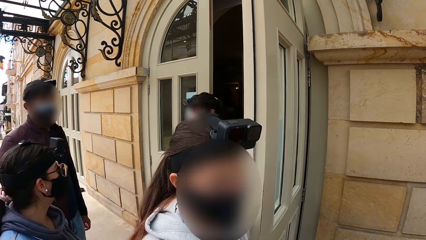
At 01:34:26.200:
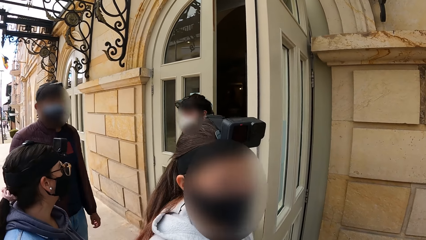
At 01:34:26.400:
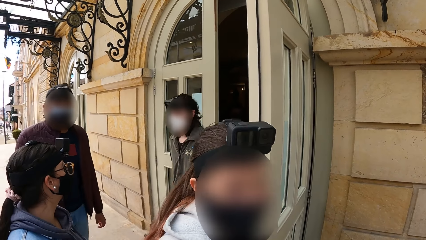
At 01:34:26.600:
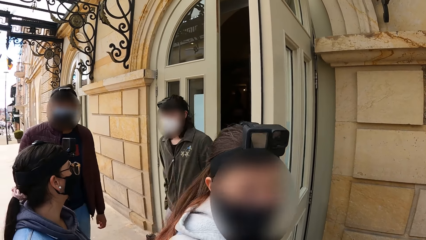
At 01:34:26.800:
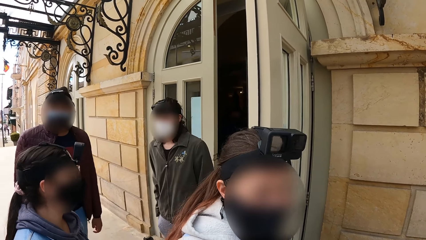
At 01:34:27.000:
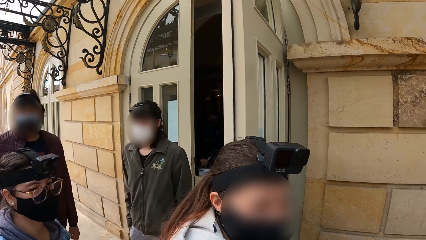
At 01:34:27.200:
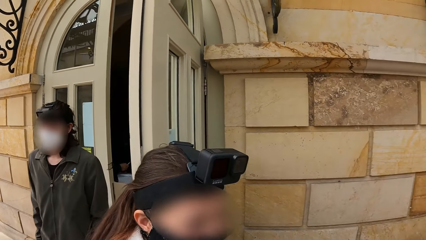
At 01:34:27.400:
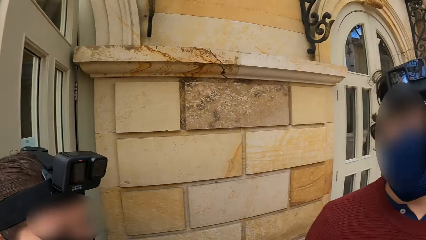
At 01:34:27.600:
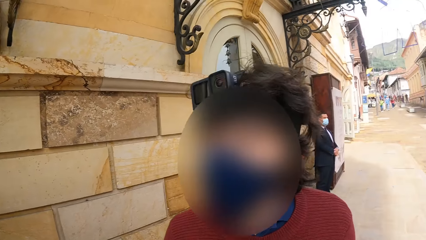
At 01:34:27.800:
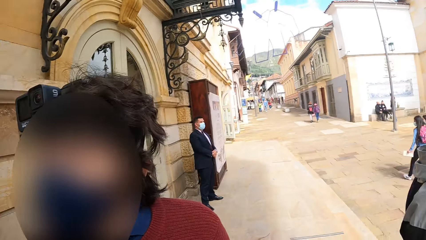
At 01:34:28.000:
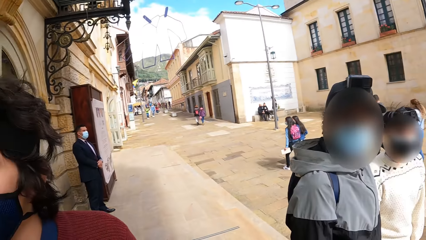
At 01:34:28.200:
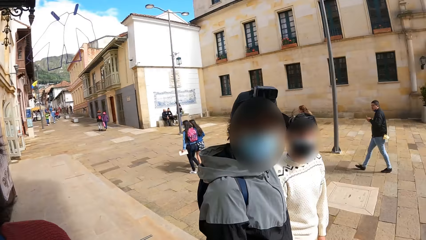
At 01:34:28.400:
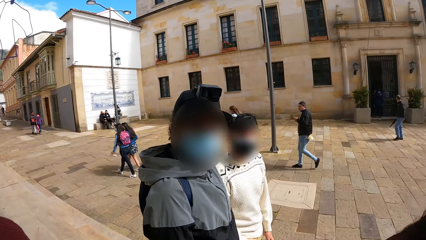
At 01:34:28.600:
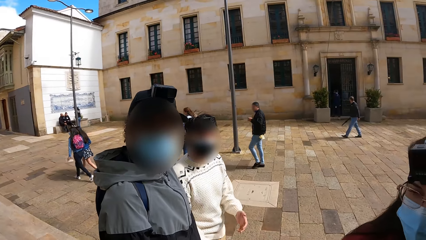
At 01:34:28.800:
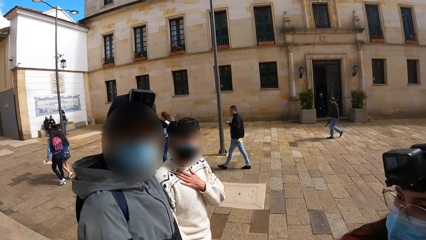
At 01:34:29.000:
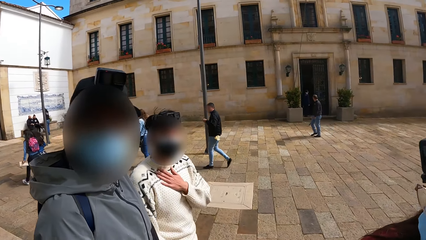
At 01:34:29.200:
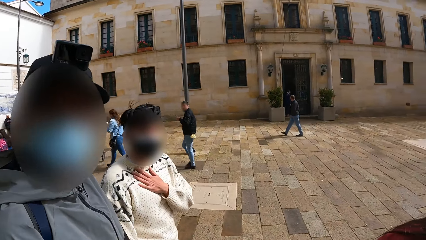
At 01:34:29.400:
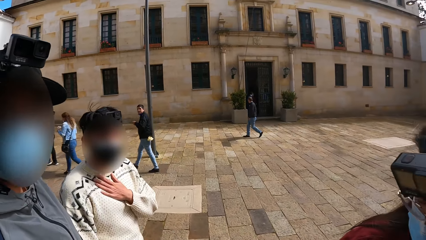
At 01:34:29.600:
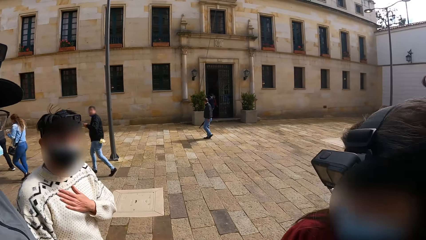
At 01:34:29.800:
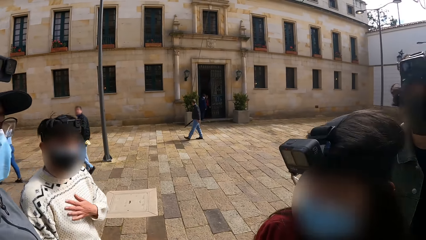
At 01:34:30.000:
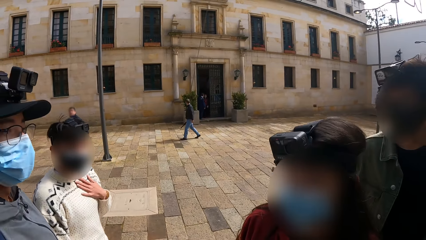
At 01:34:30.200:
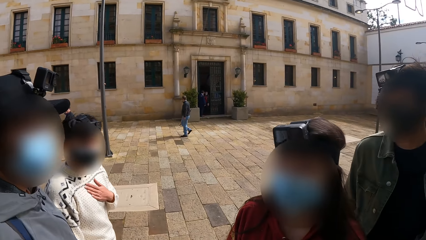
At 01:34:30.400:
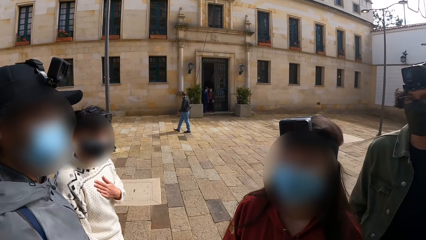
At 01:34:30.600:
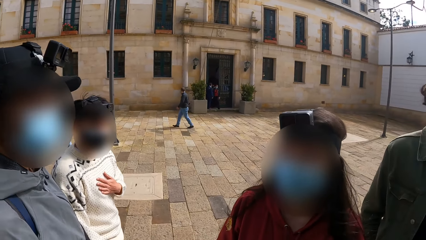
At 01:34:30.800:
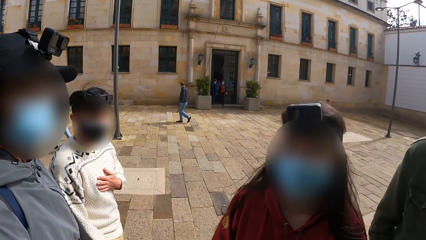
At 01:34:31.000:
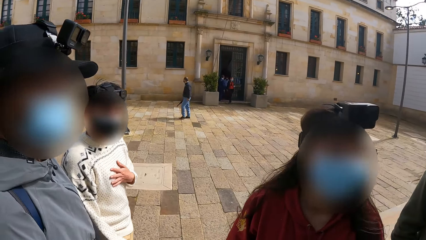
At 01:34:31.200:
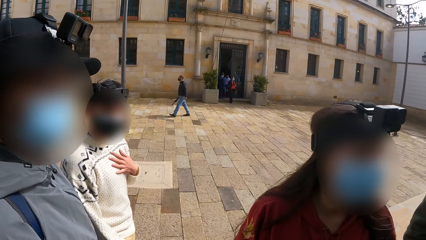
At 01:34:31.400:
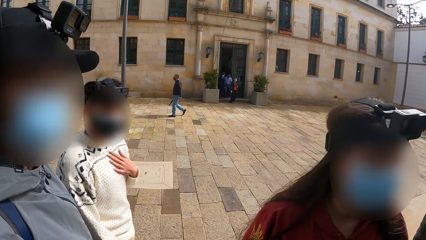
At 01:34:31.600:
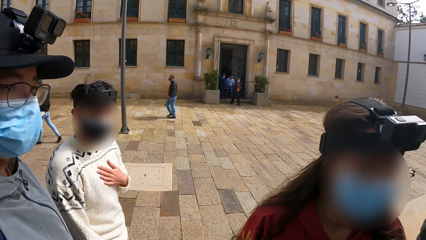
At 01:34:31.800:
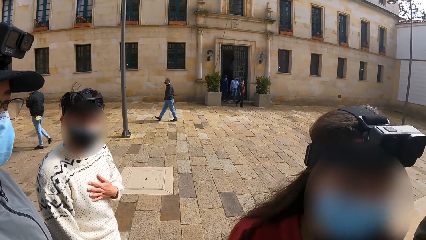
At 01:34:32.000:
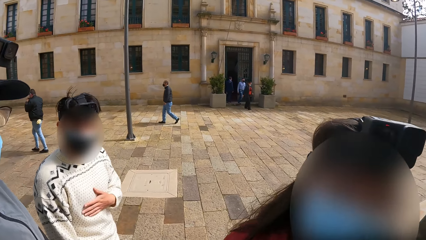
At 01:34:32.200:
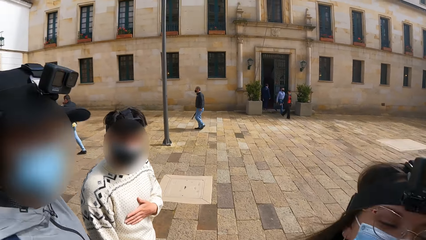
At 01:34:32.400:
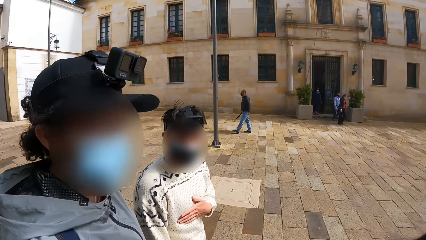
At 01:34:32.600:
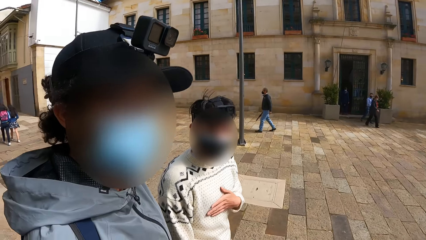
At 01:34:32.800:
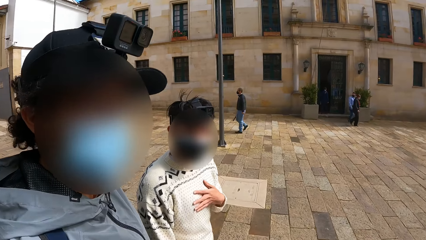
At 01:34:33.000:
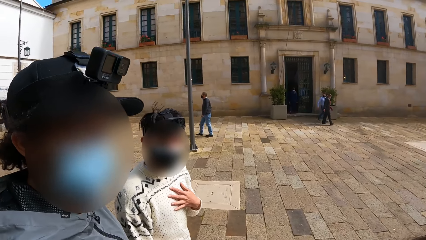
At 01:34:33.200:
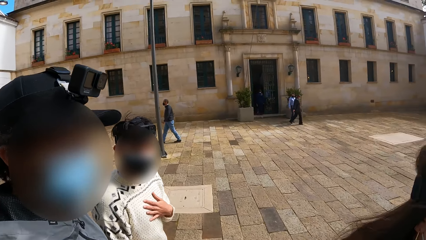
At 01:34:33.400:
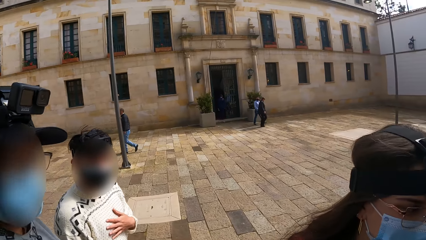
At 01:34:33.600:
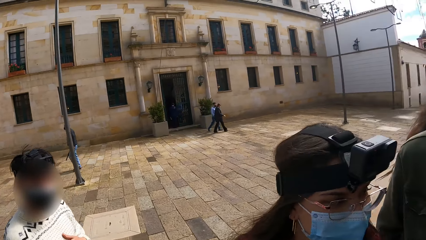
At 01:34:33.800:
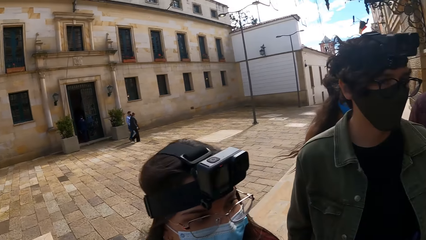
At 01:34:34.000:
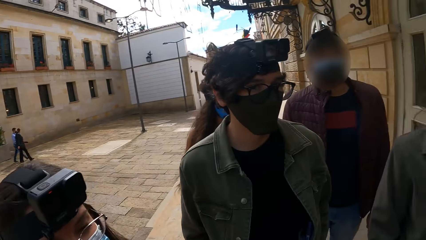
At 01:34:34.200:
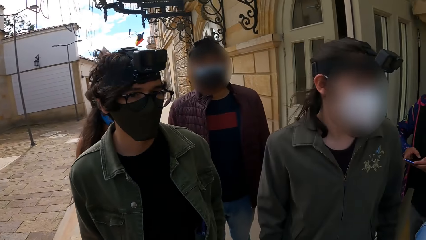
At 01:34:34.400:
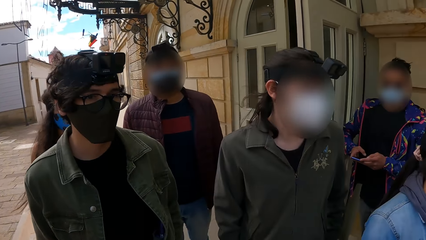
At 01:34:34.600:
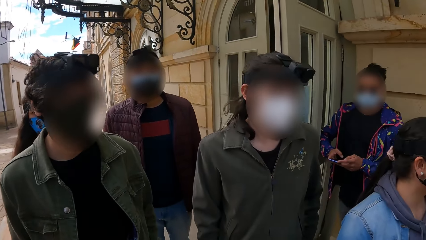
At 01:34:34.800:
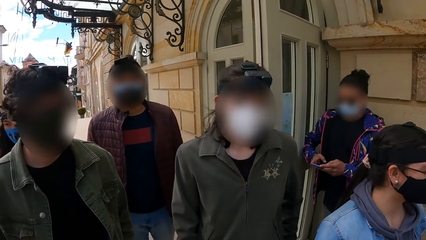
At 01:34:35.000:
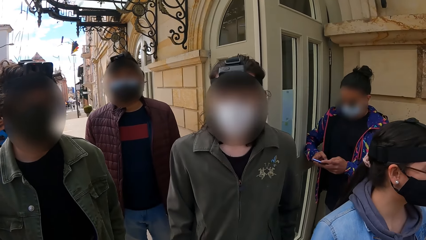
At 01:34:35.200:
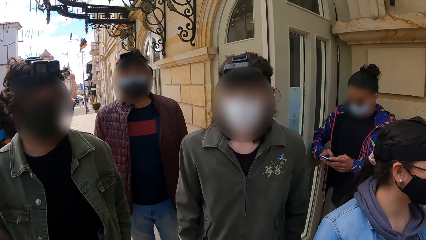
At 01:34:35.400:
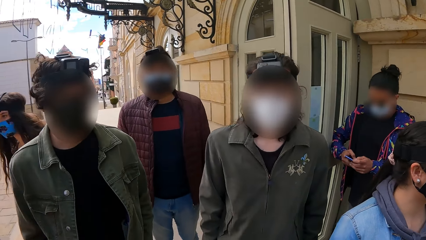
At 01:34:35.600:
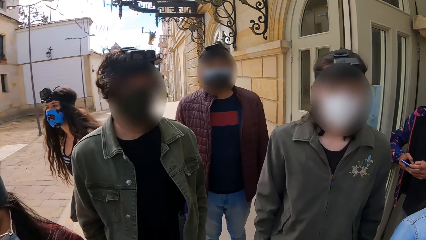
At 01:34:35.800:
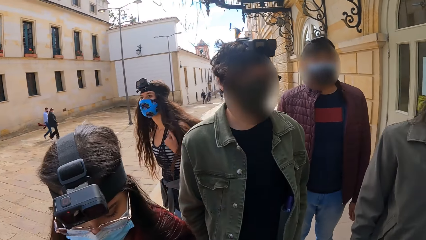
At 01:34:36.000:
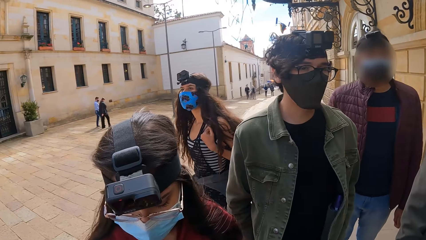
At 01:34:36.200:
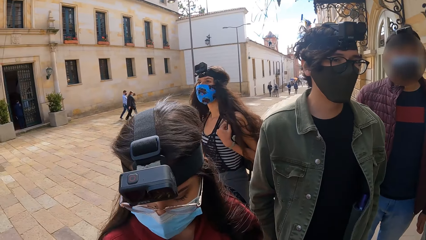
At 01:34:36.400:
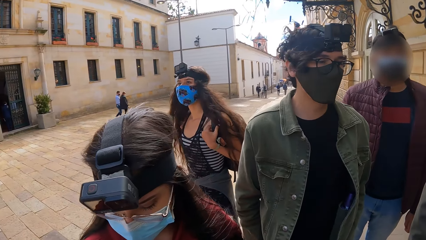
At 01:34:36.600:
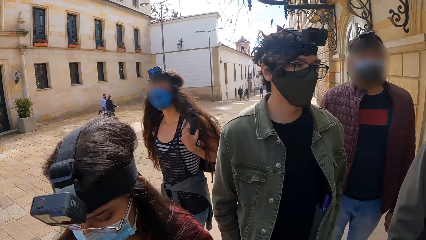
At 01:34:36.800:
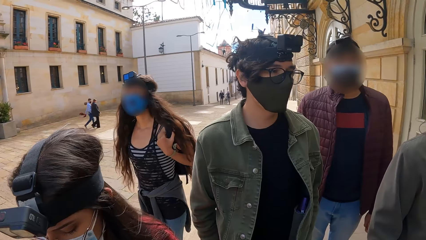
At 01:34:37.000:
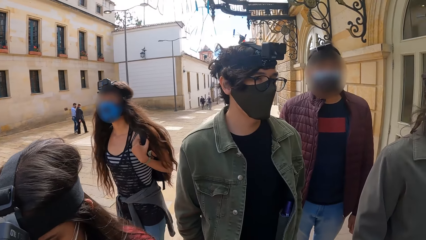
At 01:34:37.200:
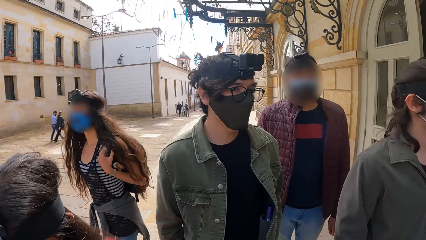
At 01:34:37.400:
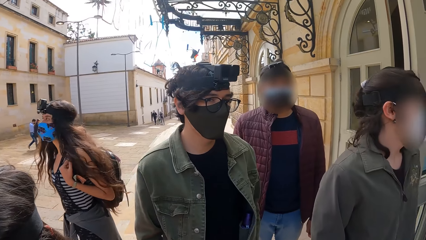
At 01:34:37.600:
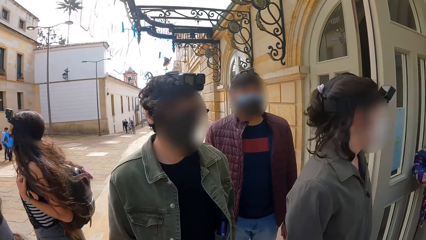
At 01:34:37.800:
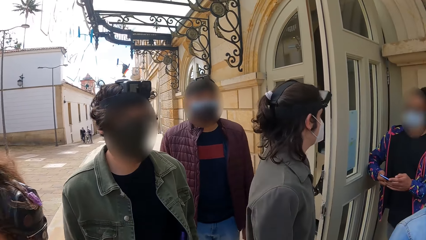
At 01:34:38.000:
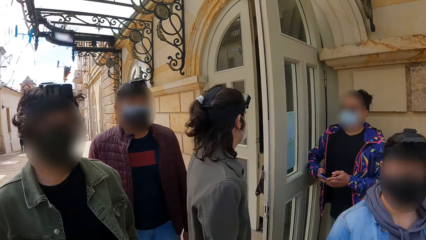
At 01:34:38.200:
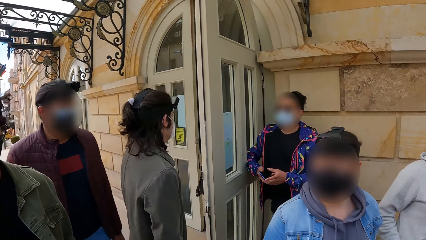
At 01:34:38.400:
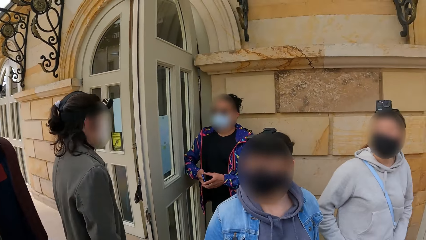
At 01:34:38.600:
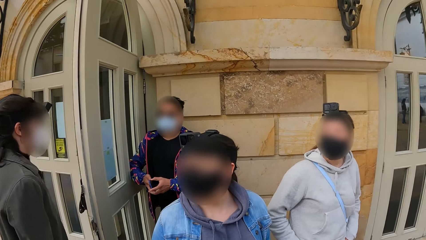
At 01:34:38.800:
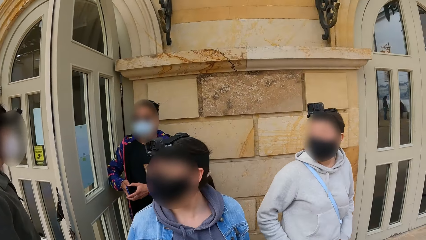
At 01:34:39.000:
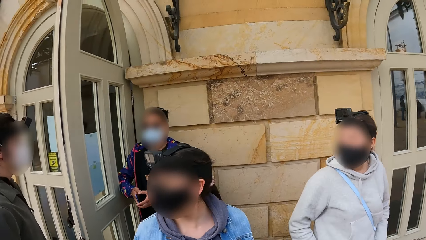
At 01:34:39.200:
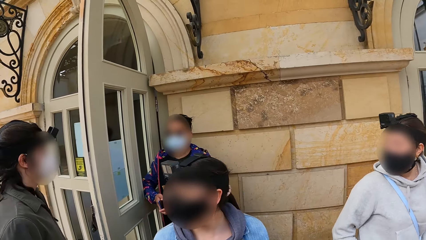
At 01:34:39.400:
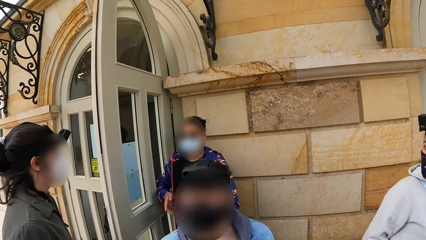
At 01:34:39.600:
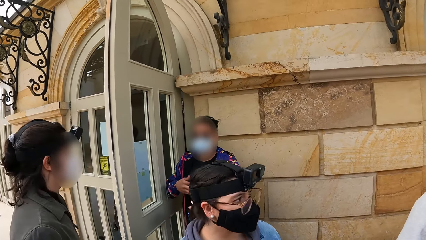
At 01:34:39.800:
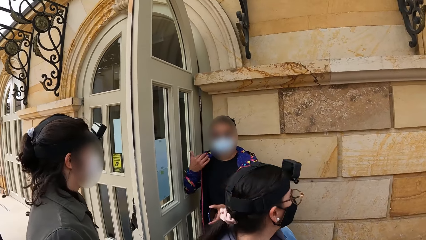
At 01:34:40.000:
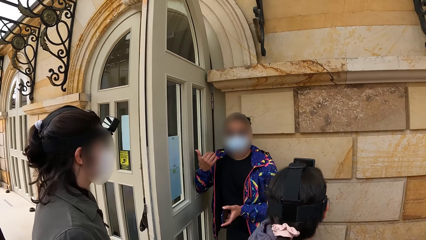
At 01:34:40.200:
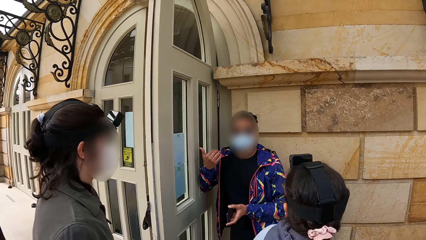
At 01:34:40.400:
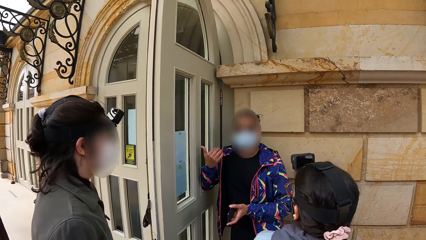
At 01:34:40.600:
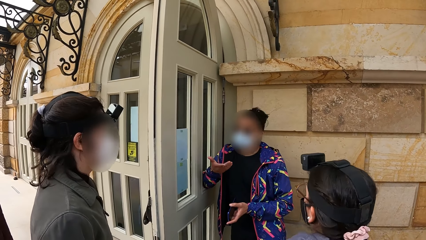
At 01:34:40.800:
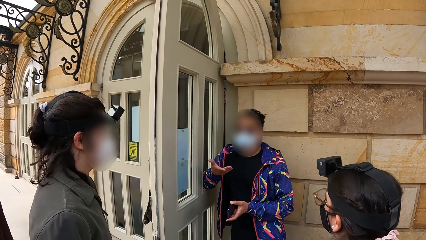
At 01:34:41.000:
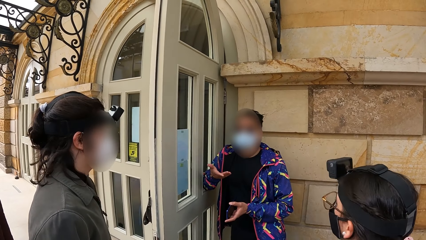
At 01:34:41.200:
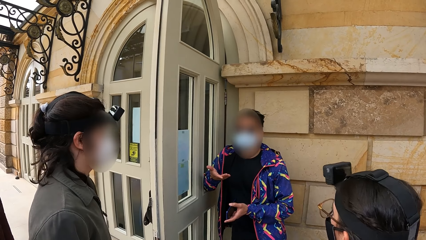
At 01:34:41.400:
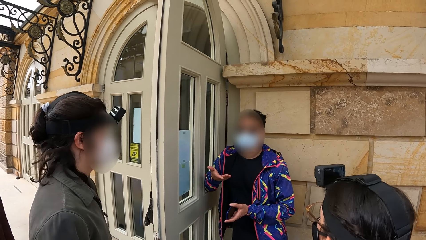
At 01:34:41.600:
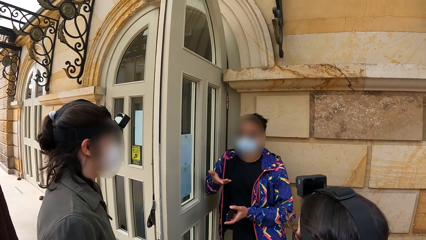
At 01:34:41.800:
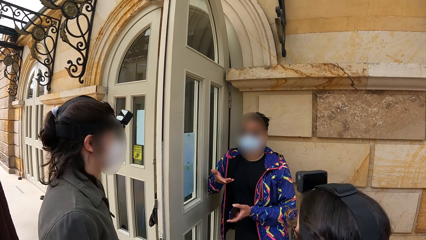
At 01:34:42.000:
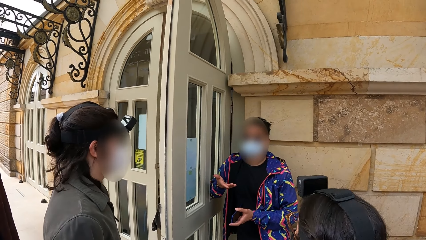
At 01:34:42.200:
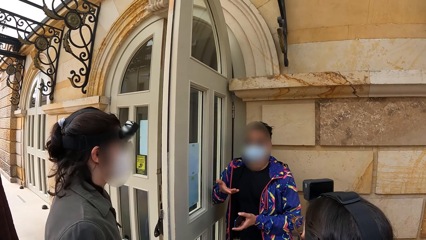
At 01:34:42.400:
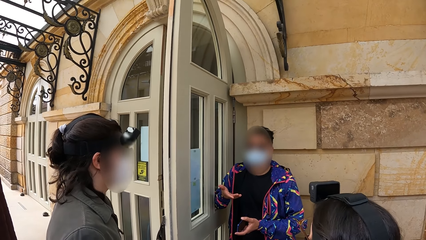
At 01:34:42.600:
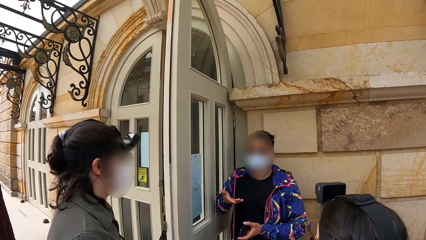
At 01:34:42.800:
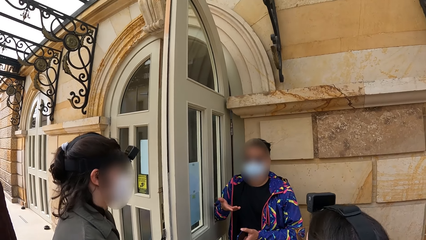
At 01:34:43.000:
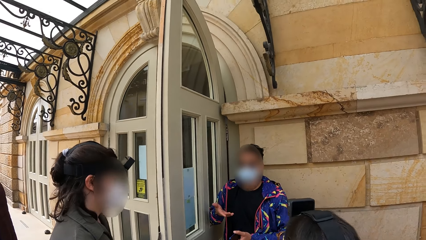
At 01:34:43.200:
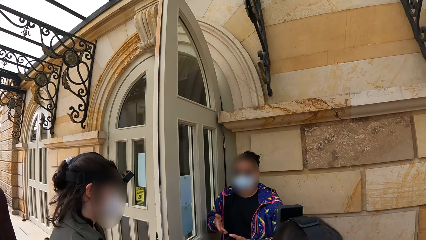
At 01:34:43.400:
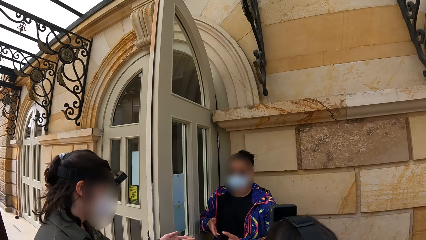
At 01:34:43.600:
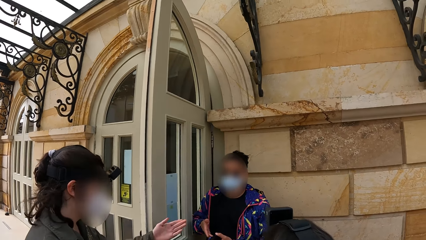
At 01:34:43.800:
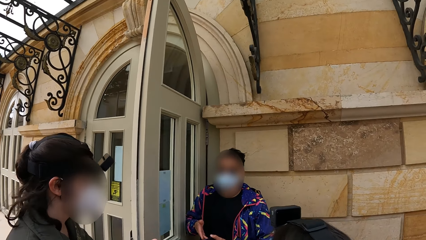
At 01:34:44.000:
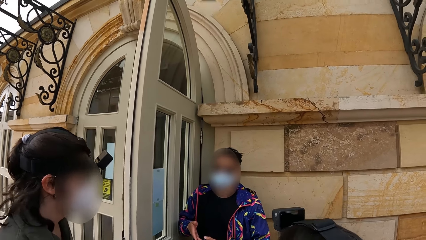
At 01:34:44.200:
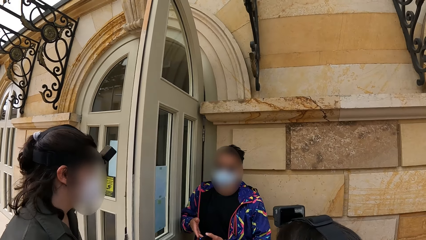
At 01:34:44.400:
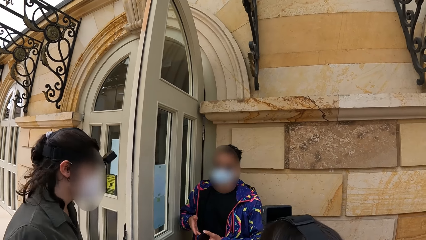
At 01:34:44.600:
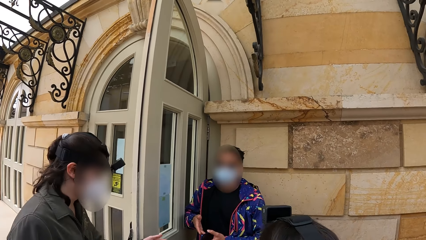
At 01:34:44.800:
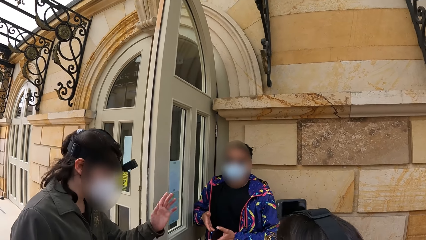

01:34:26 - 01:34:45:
The camera wearer converses with the group of people. A woman talks to the group of people.
